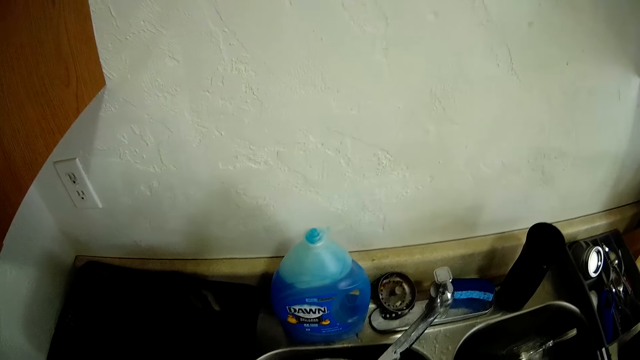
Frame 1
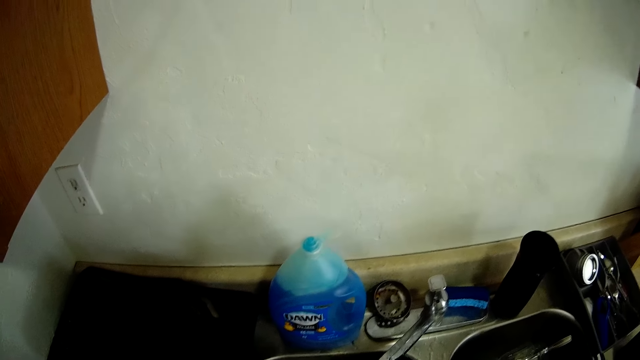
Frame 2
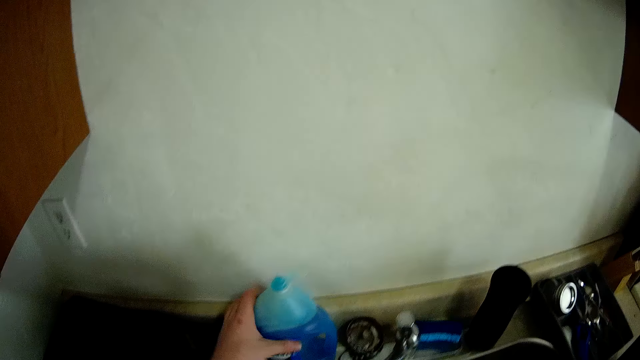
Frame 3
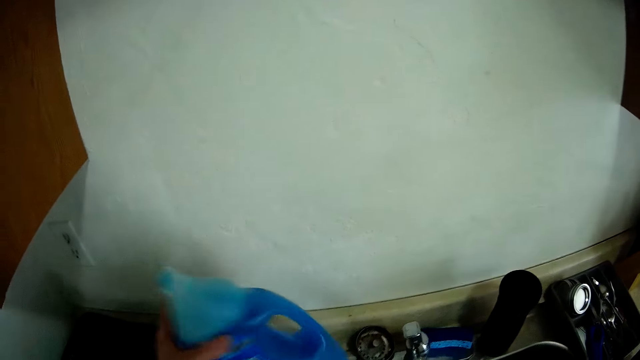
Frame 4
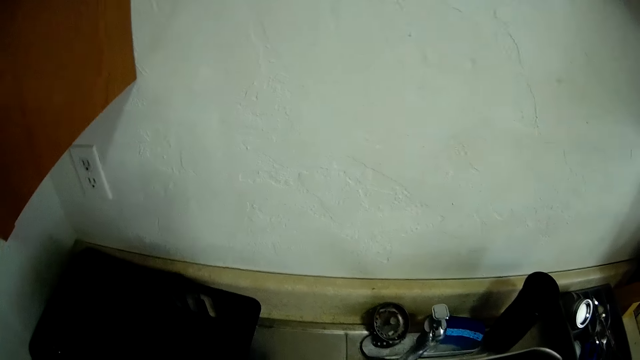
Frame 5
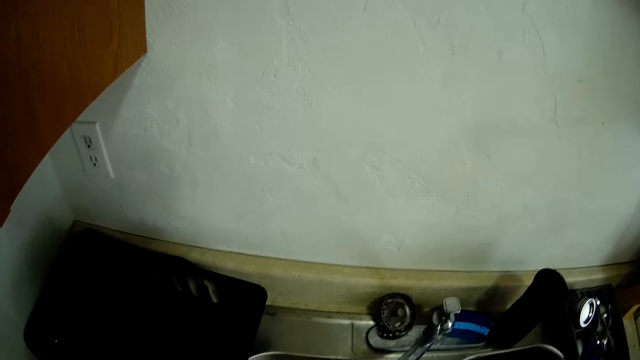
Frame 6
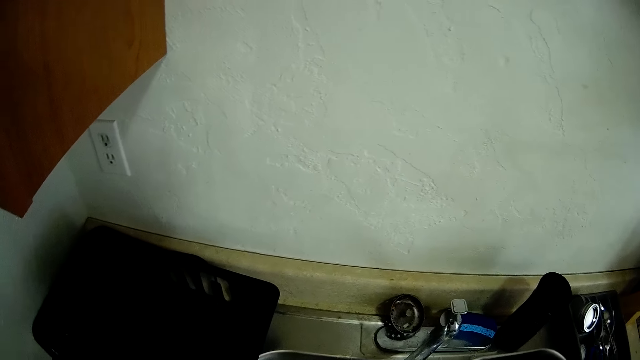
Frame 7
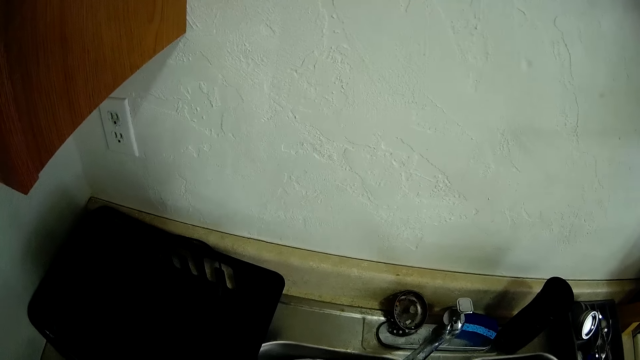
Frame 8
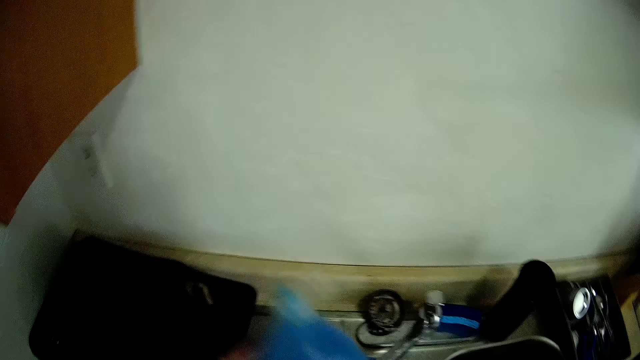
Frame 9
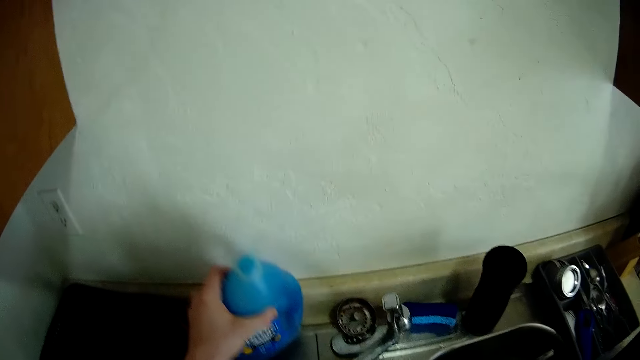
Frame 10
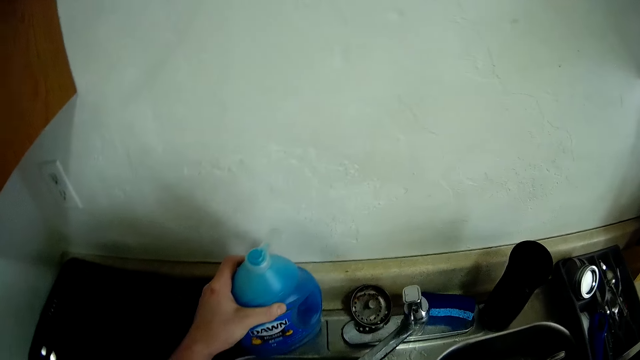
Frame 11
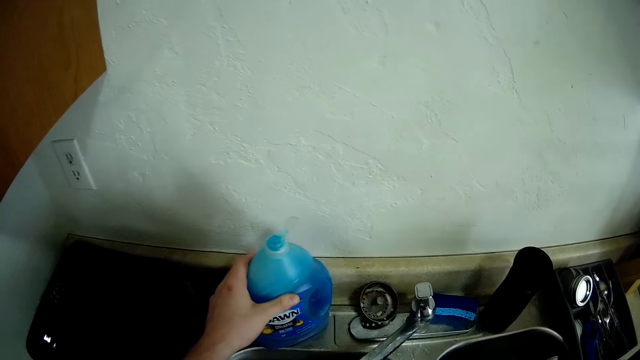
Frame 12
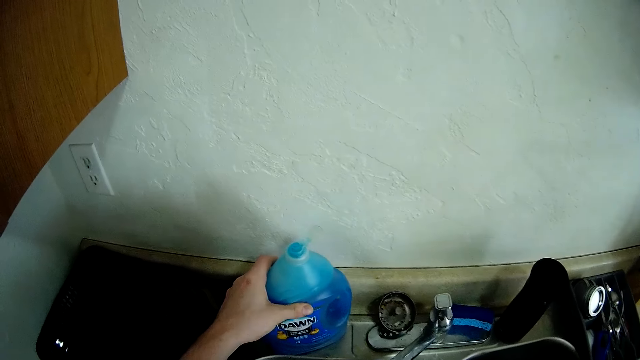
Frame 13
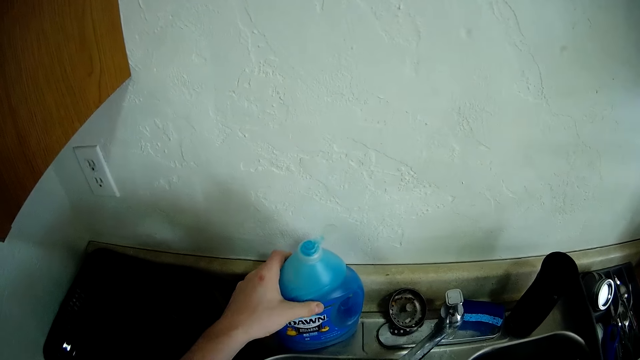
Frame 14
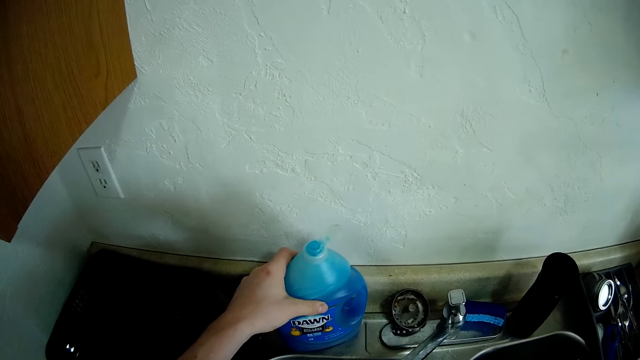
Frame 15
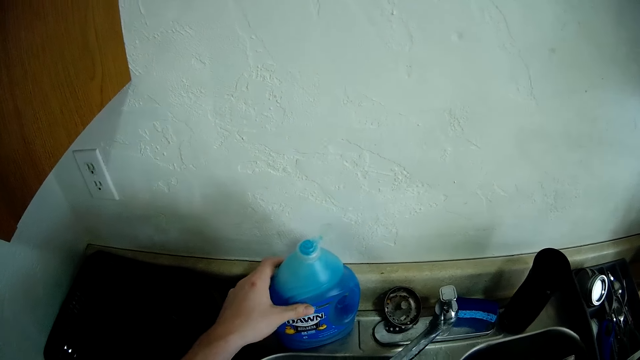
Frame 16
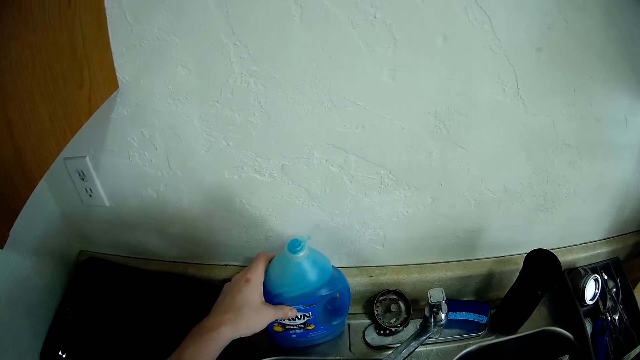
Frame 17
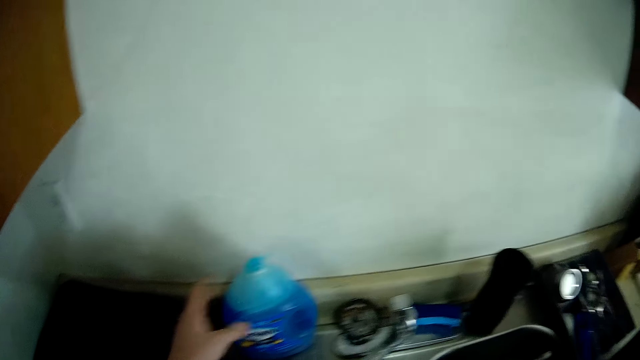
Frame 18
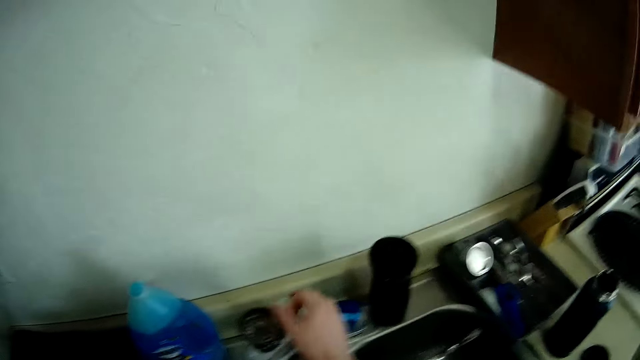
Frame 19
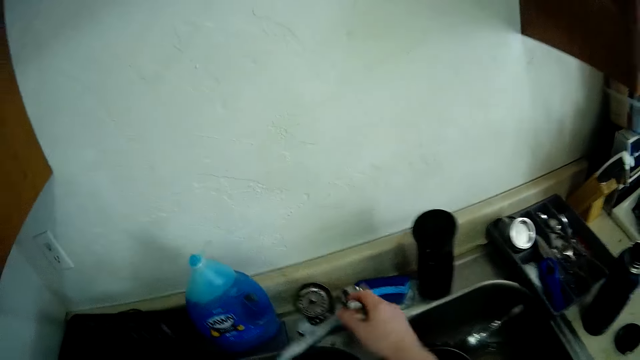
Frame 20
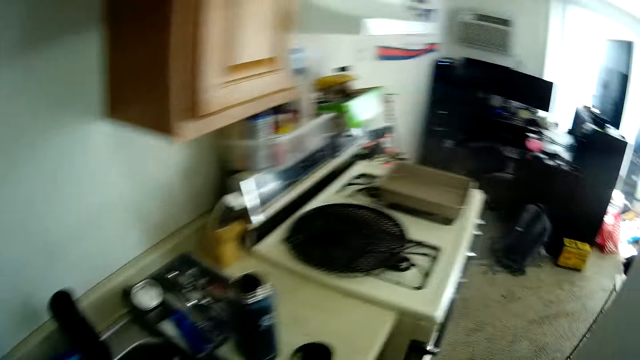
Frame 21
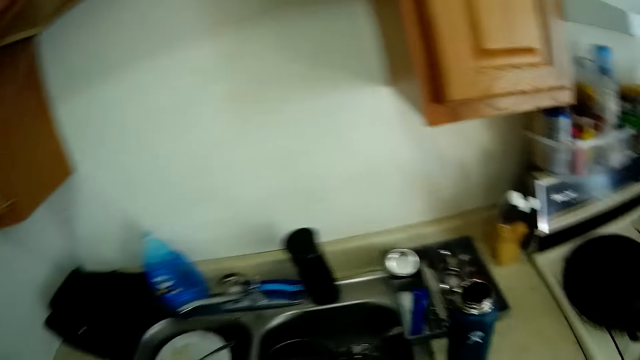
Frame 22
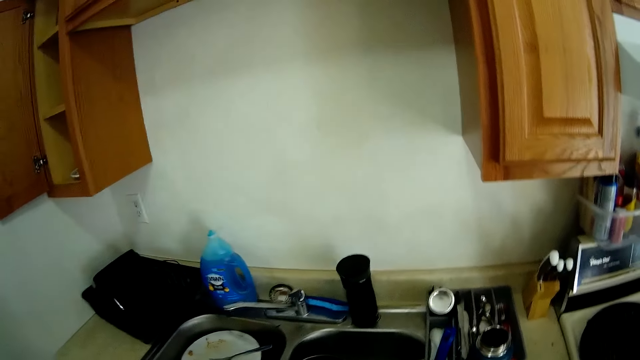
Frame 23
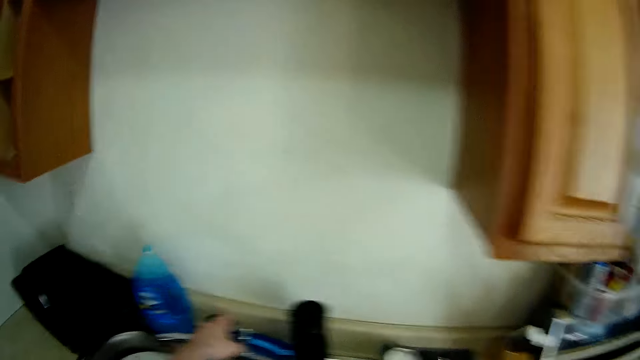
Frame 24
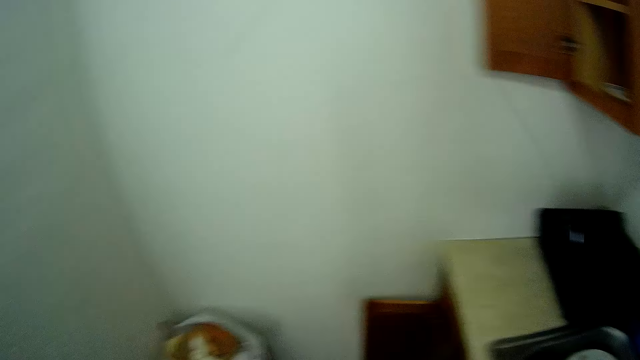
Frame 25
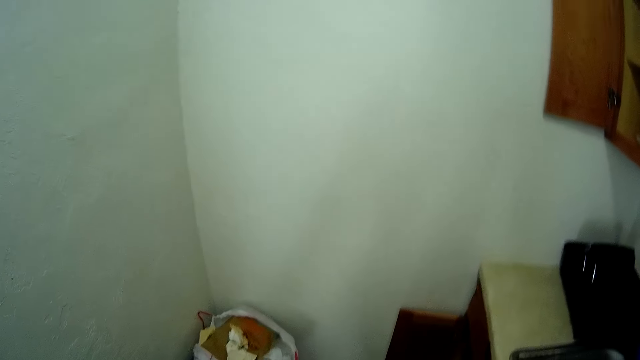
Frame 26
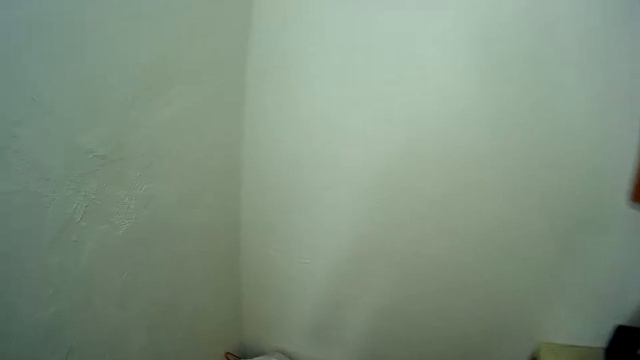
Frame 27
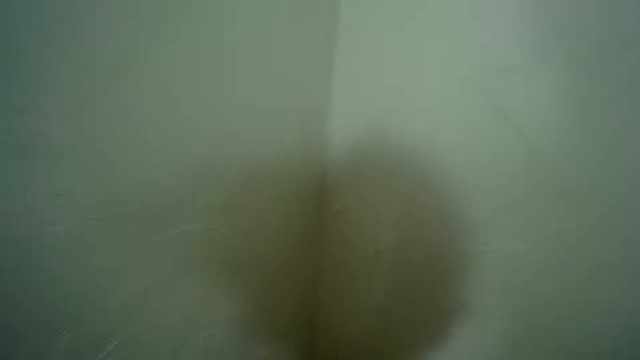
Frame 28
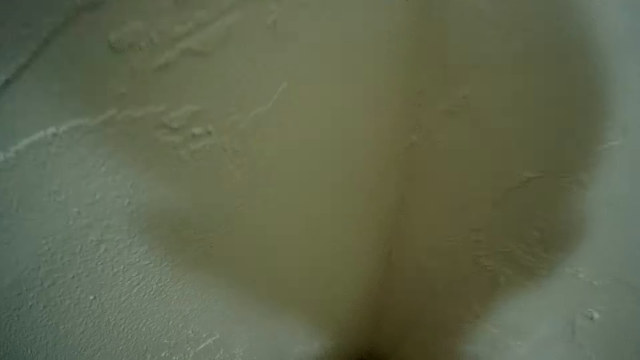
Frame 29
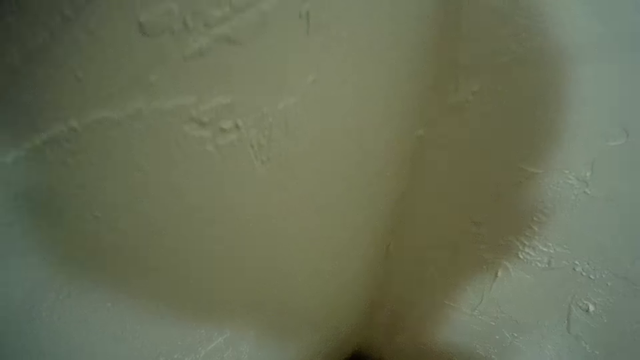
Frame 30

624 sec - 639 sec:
The camera wearer carries the liquid soap bottle on the counter with his left hand. He picks up a utensil dish wash. He drops the liquid soap bottle back on the counter with his left hand. He adjusts the position of the liquid soap bottle on the counter with his left hand. He closes the tap on the sink with his right hand. He touches the tap on the sink with his left hand. He fixes the trash bag.

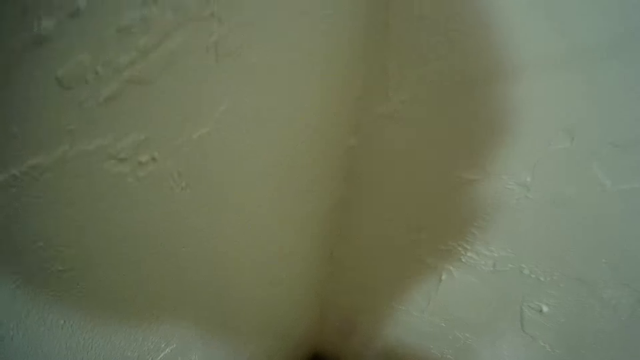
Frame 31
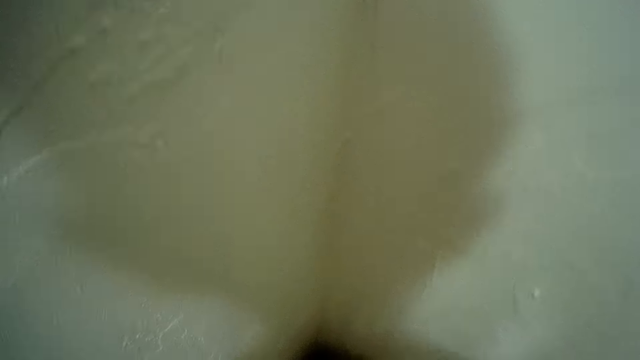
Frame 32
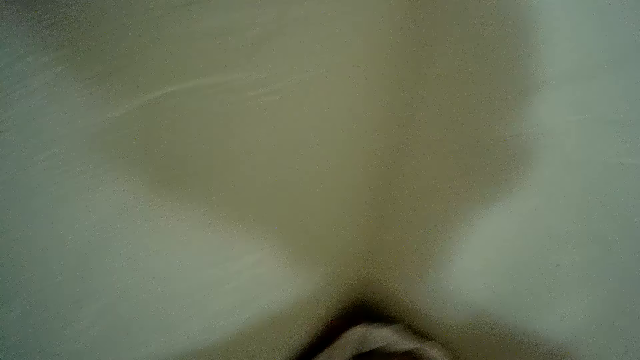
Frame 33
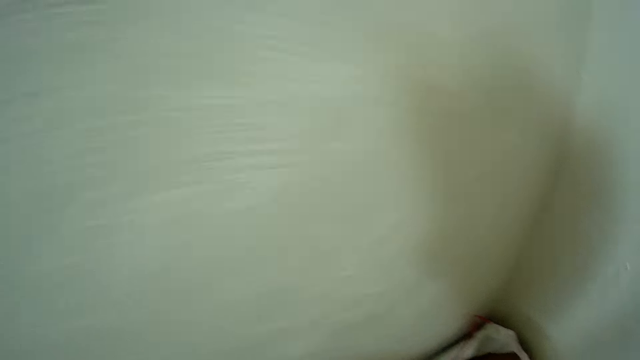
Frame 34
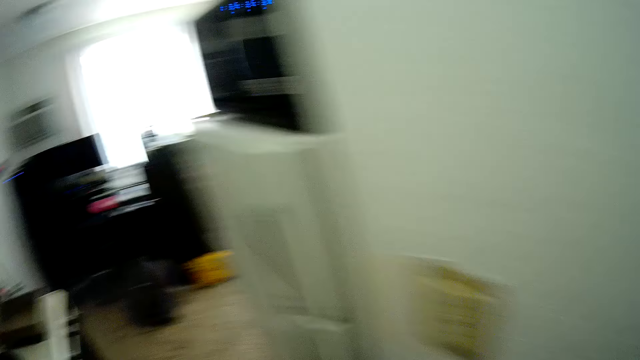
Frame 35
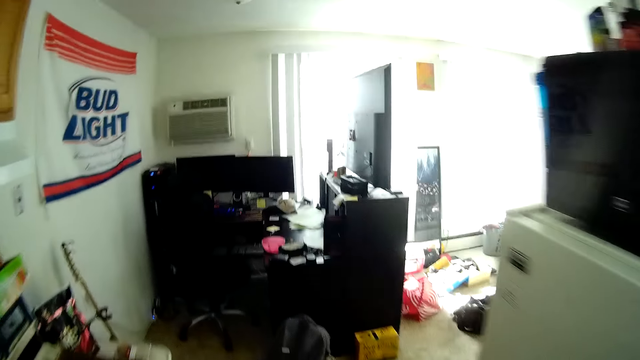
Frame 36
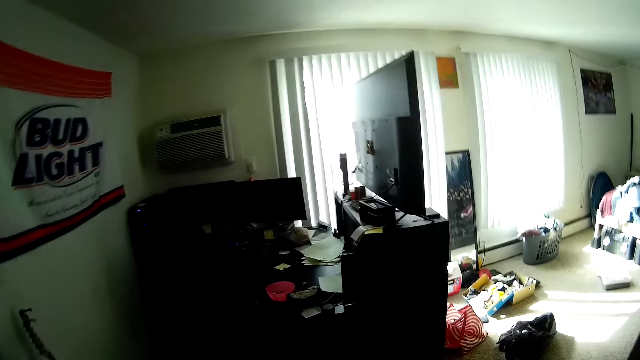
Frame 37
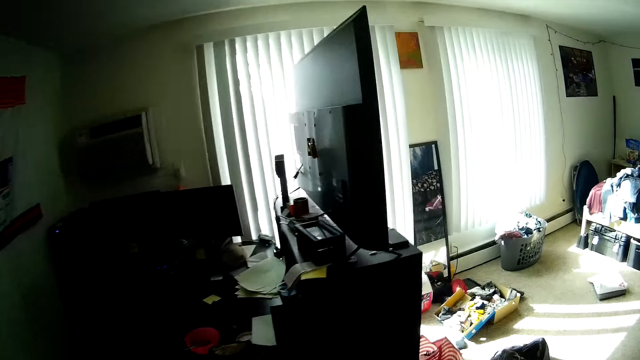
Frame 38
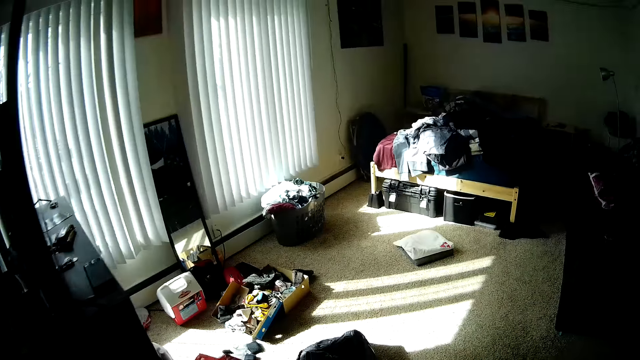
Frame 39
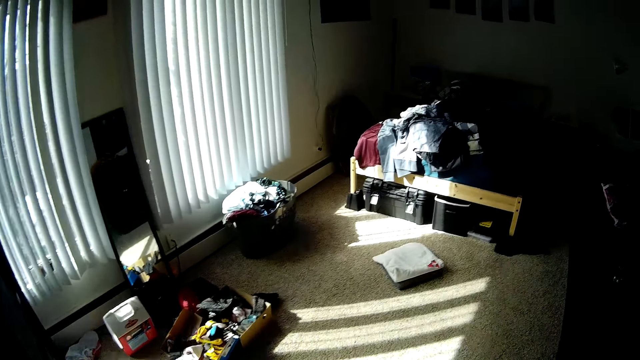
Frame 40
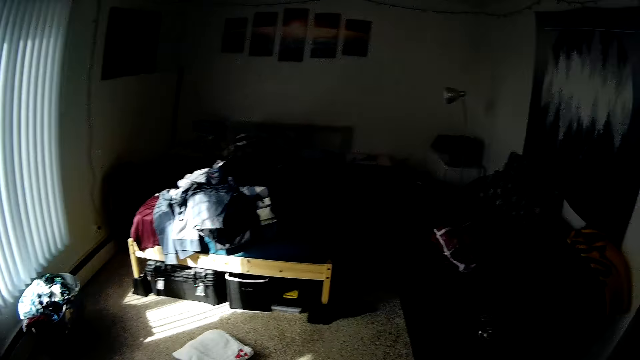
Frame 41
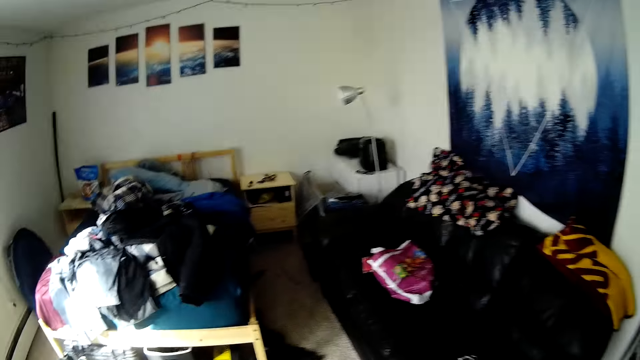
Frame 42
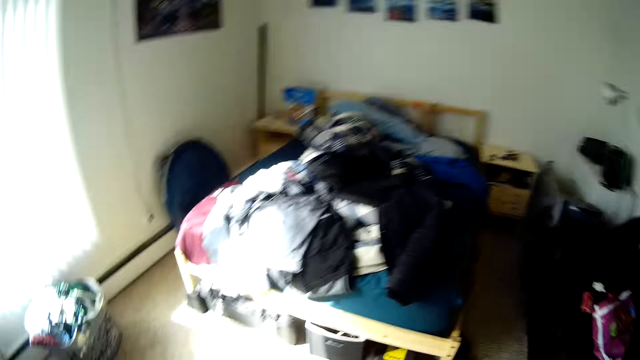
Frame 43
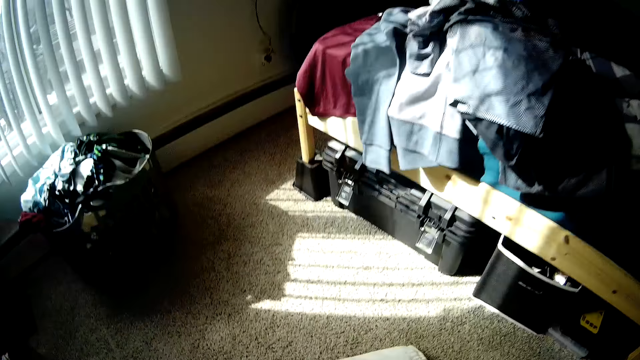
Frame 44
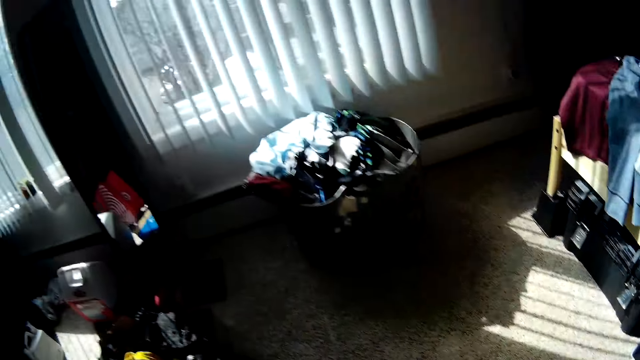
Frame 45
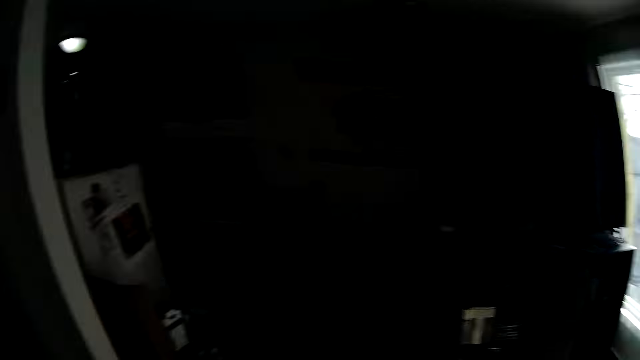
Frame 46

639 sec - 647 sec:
The camera wearer touches a plastic bag with his left hand. He walks around the house.
